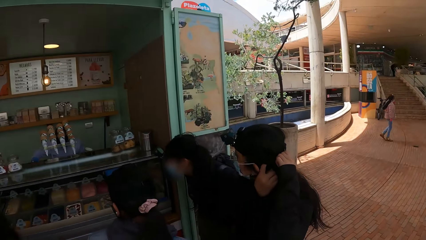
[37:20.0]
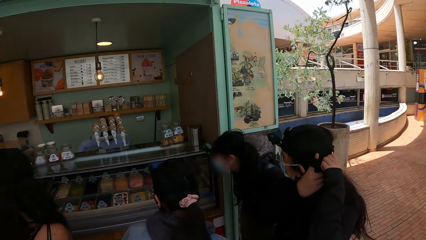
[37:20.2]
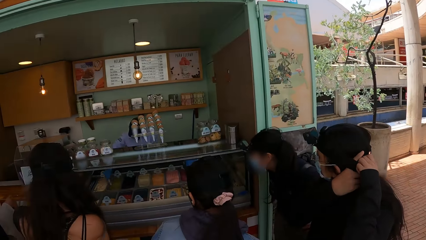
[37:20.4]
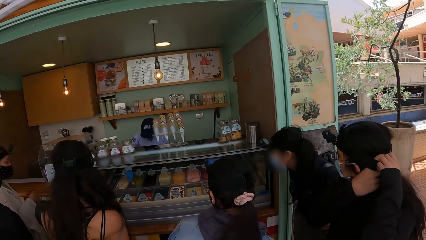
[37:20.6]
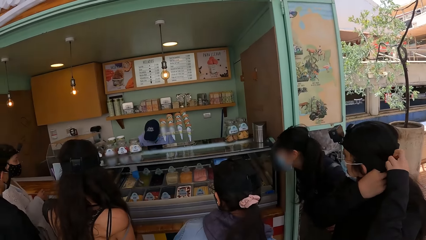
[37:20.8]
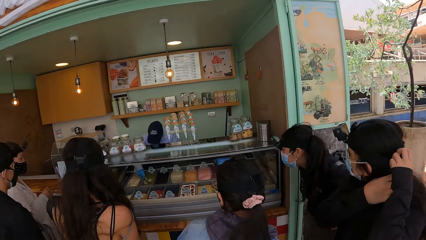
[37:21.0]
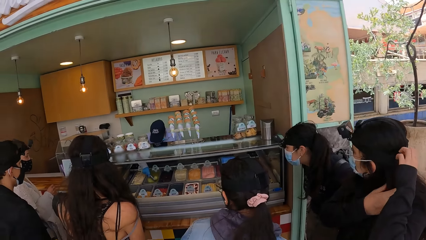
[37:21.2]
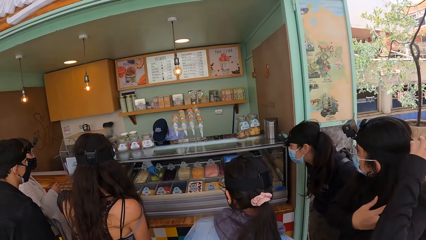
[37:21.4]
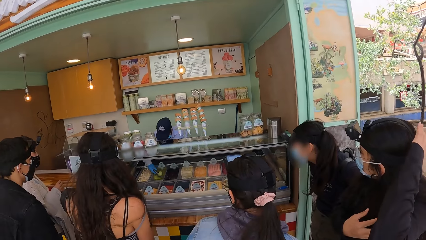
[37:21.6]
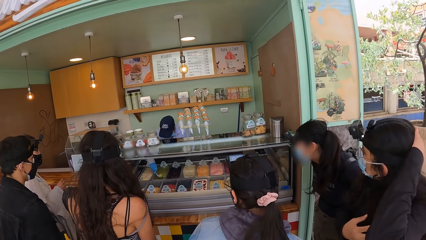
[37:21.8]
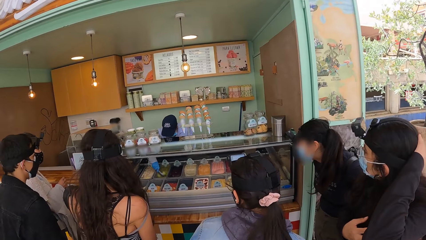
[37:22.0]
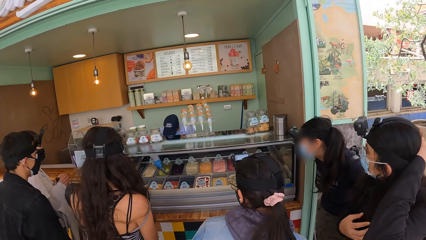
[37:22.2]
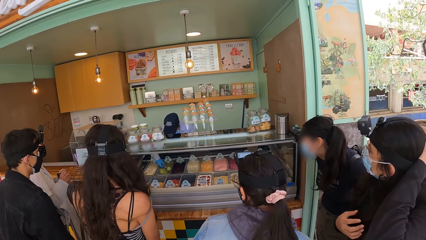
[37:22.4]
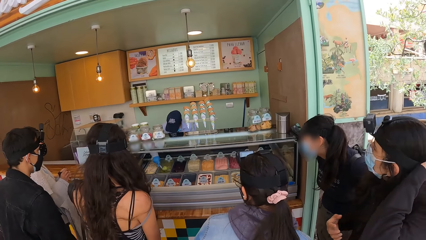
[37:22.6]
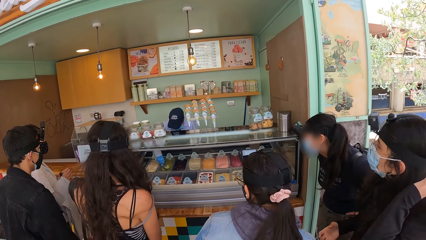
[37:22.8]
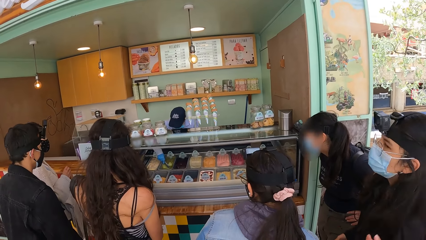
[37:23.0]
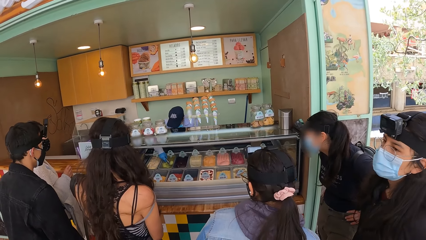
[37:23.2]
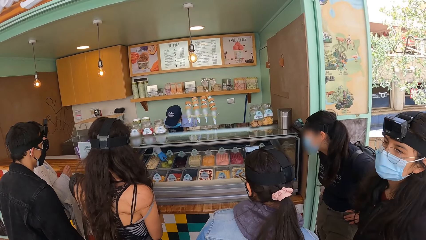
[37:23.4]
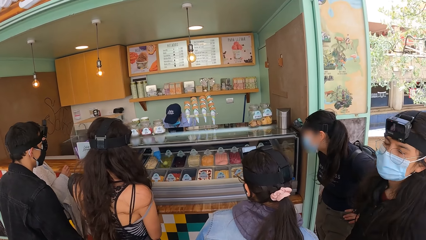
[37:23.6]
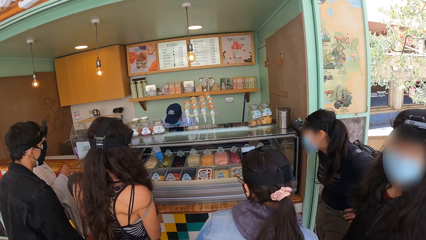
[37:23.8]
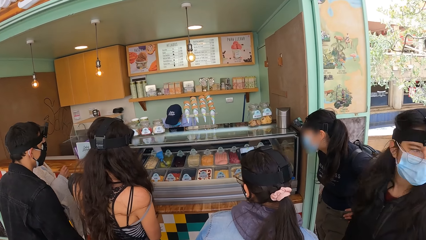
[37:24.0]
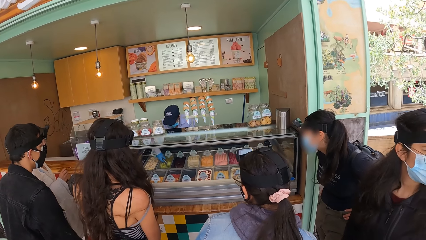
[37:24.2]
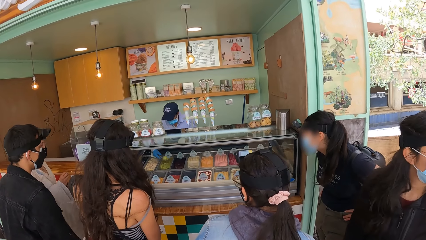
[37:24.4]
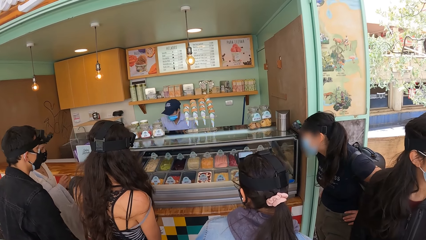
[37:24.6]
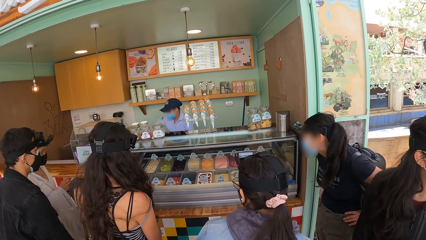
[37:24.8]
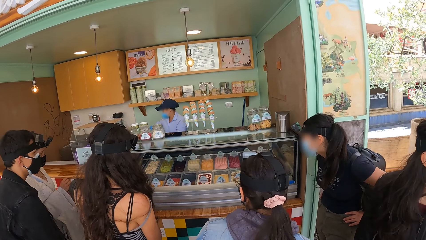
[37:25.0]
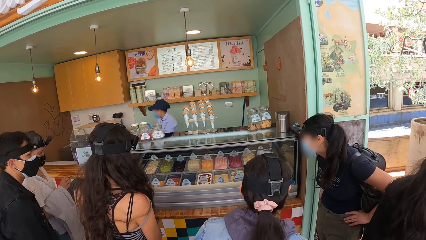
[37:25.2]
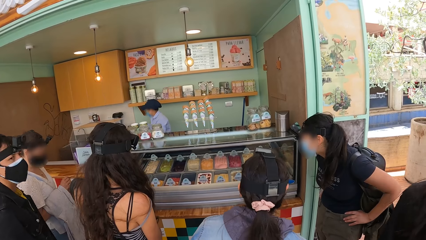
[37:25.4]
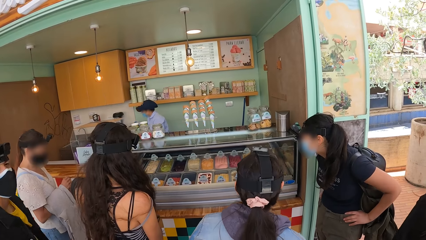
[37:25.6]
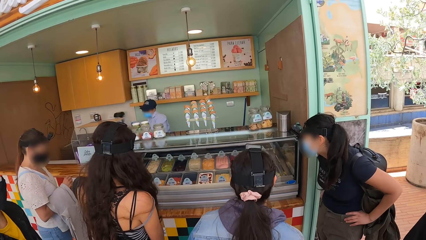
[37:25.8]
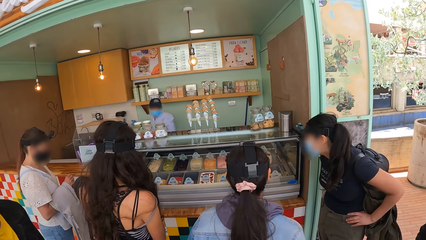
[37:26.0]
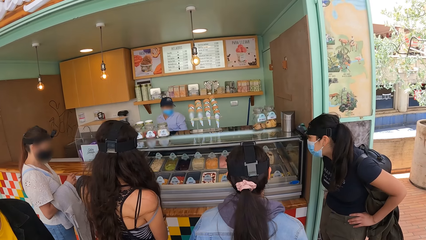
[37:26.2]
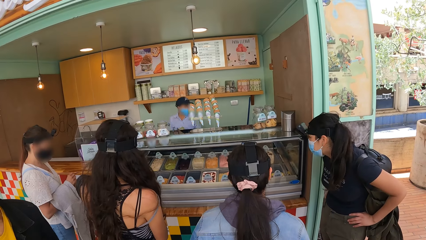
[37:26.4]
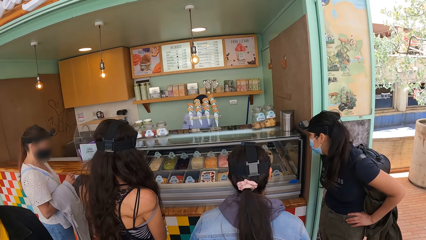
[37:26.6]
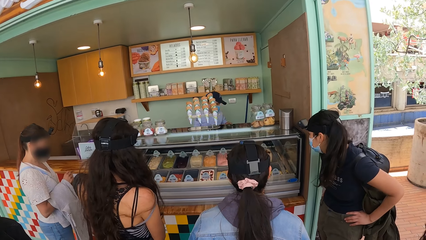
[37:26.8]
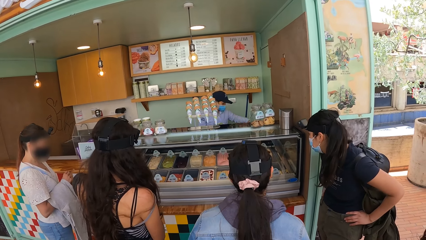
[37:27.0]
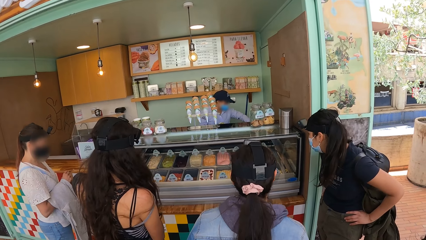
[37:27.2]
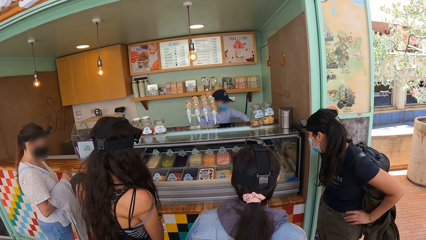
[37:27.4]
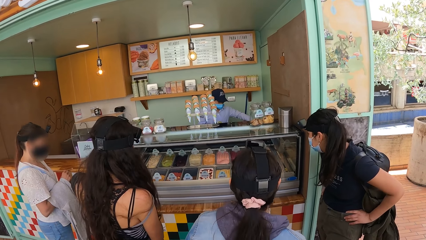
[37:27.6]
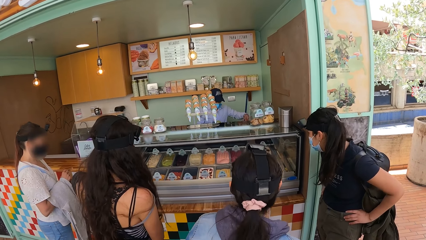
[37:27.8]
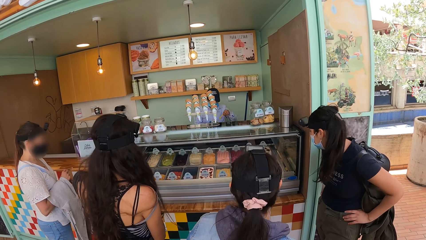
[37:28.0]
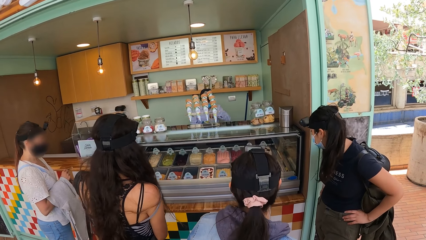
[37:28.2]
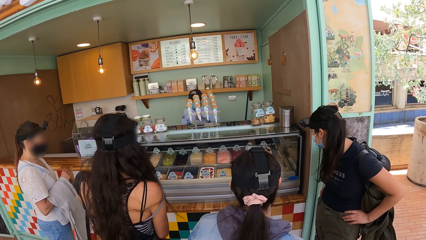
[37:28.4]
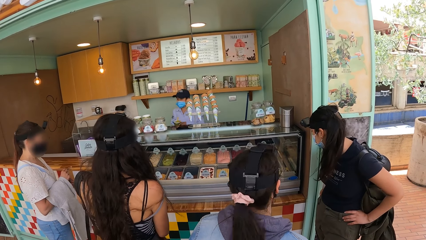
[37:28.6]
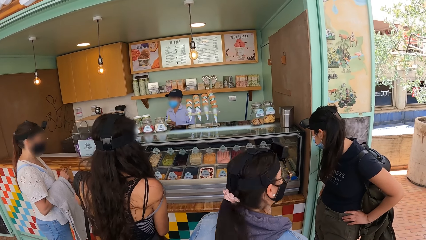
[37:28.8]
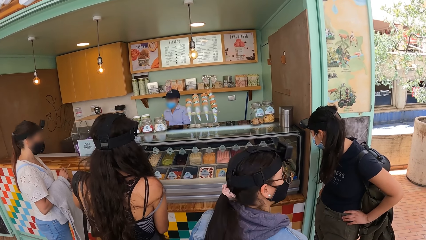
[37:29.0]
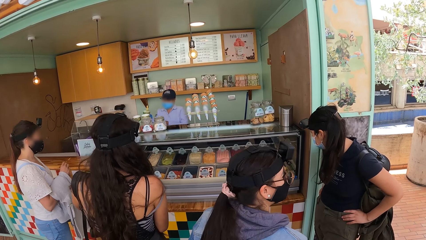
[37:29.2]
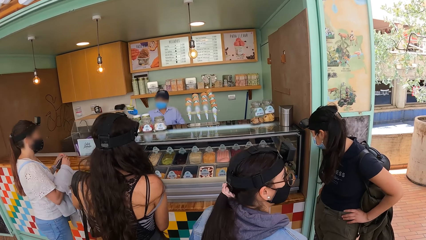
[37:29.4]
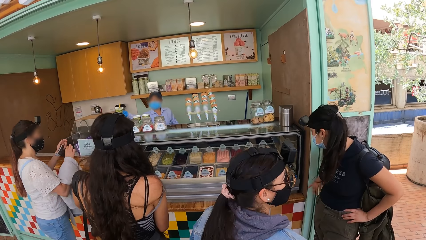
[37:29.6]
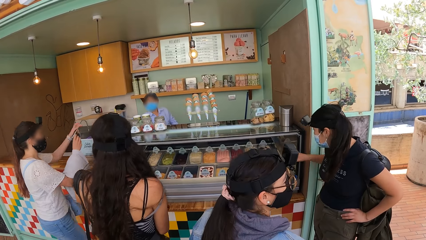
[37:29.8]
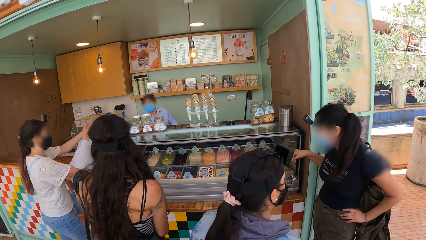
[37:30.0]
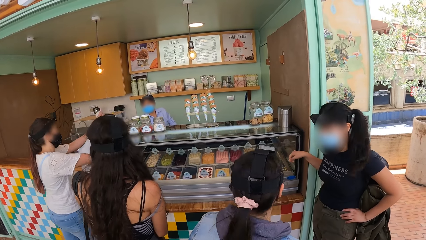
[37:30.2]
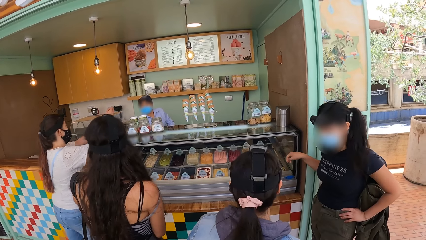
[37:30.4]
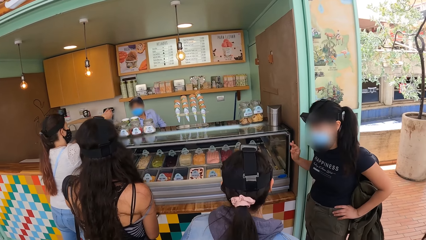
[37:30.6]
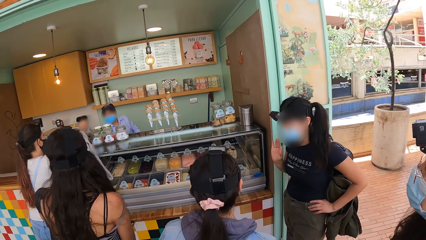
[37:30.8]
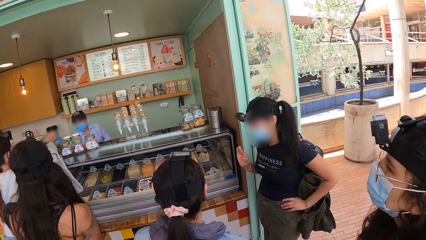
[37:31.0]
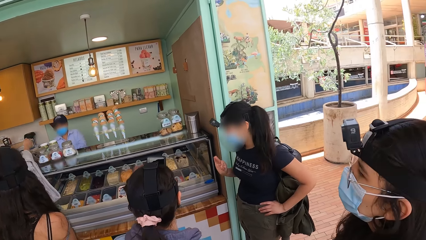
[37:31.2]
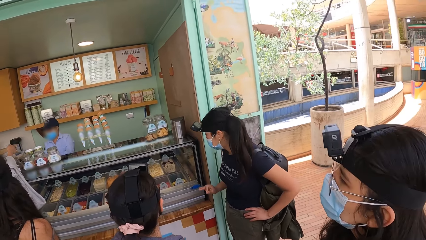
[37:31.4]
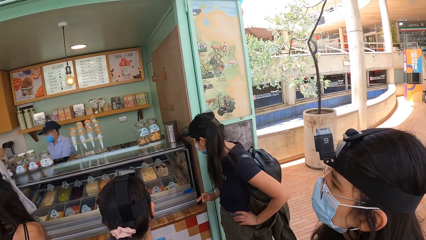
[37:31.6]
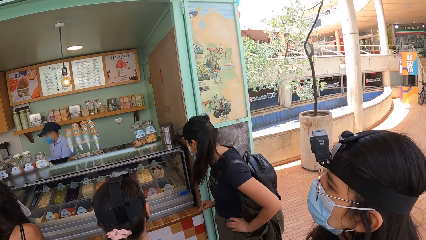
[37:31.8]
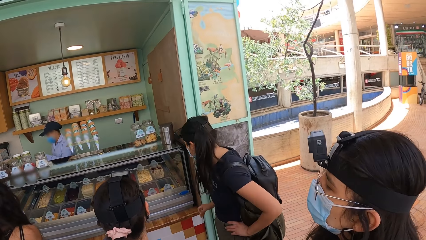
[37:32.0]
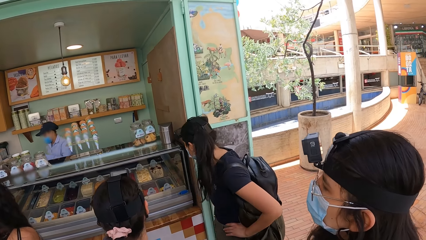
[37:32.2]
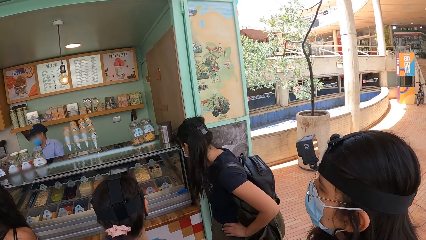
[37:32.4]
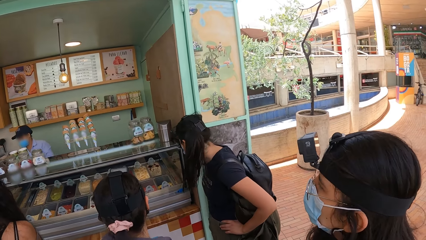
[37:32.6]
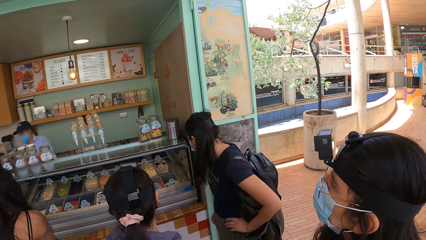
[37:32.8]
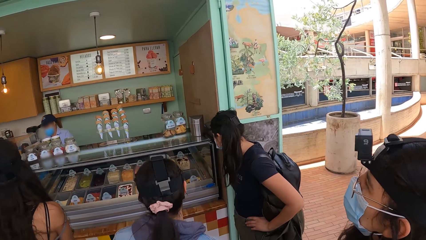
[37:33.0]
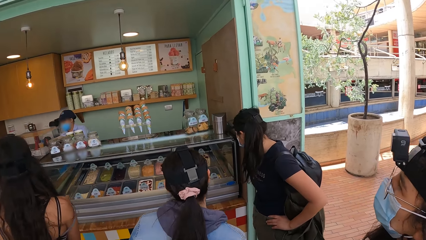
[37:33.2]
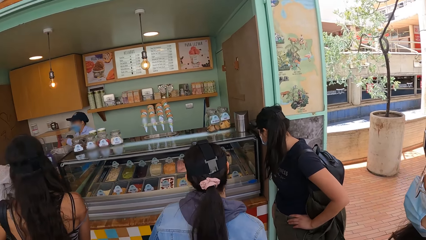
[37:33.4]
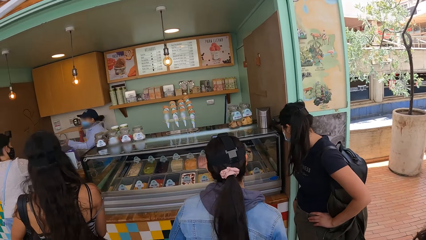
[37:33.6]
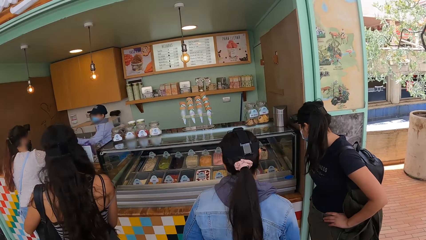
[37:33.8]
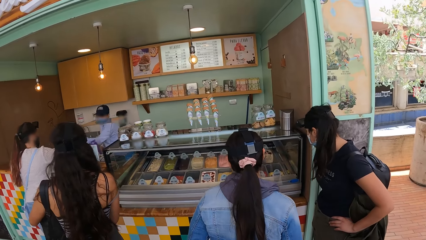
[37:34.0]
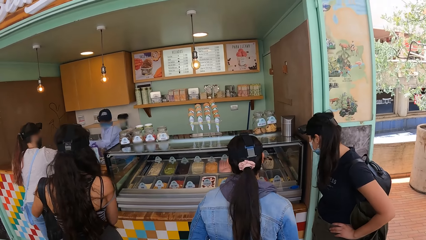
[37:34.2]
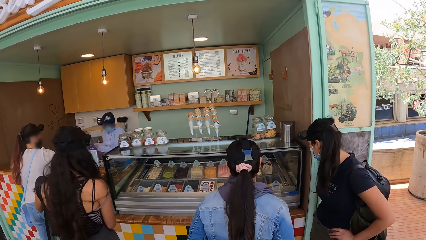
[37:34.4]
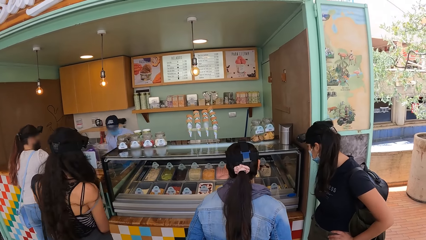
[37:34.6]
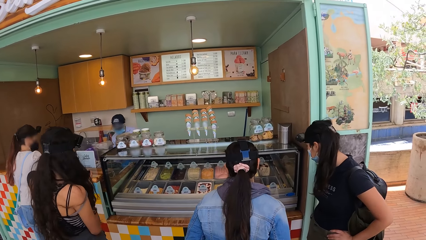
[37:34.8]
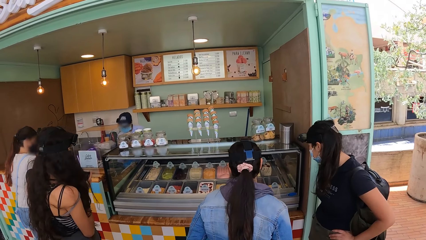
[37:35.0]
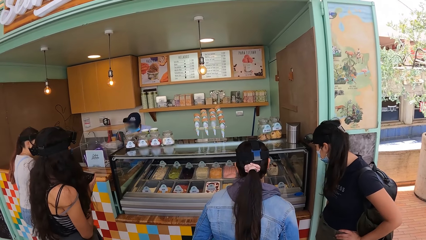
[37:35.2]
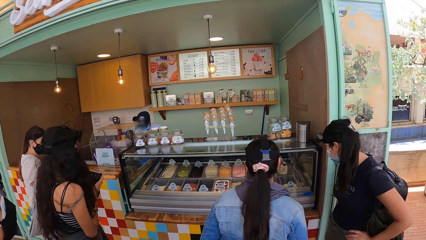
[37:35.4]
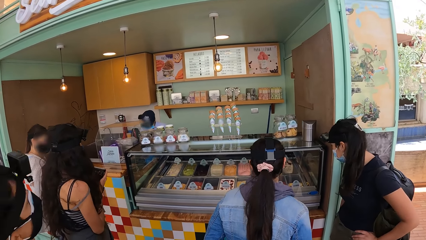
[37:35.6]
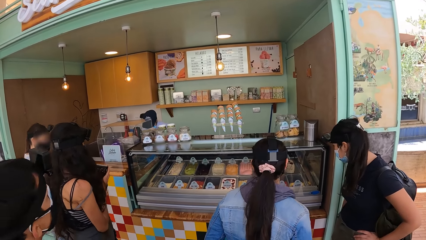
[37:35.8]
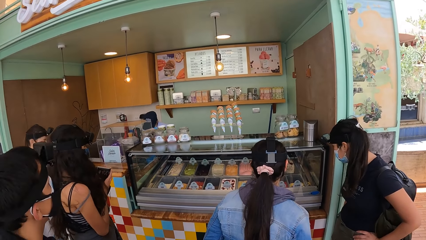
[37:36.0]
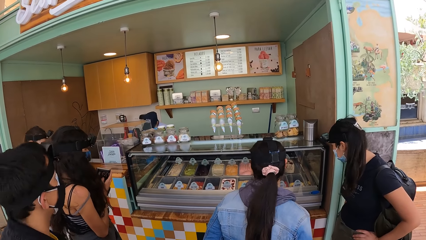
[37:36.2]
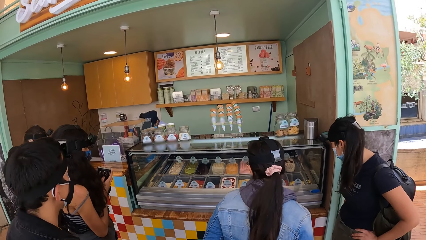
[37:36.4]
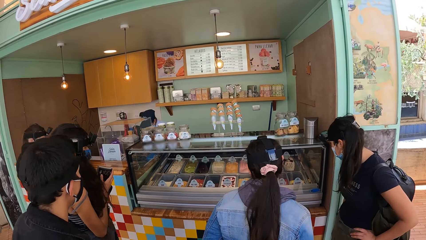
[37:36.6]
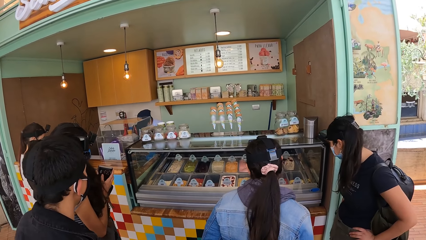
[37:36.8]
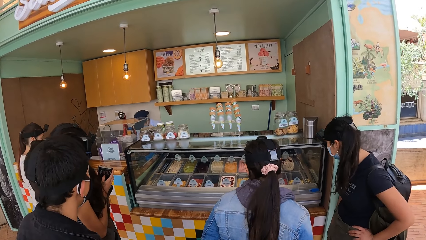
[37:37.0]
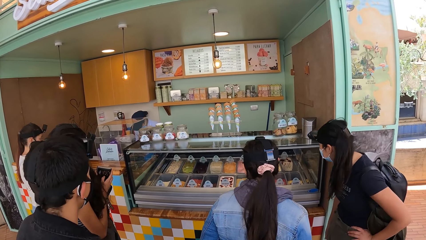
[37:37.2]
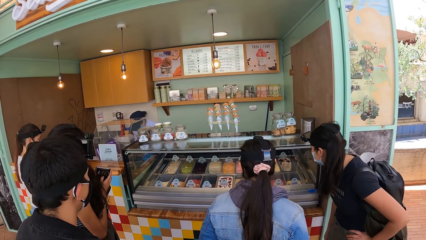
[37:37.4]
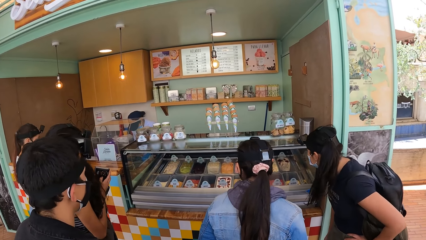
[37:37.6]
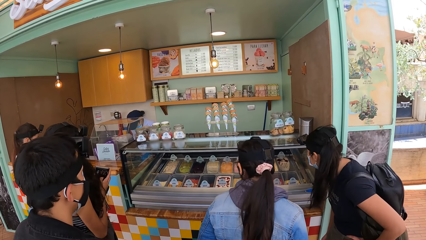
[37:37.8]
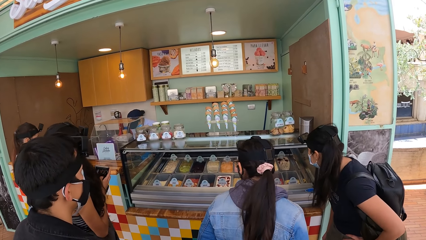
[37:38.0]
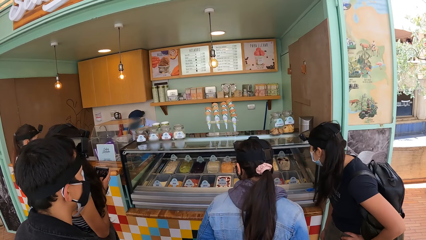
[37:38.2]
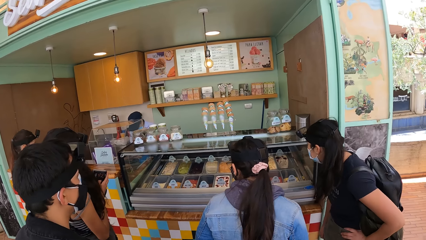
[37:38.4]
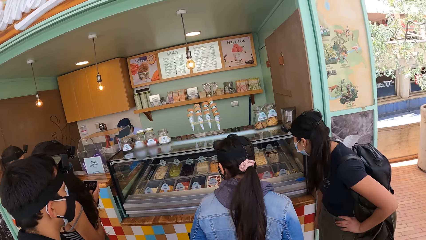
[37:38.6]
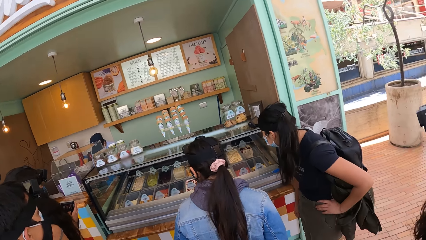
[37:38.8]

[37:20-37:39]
A woman fixes the camera strap. The camera wearer stares around. A man walks around the corridor. The camera wearer looks around.
